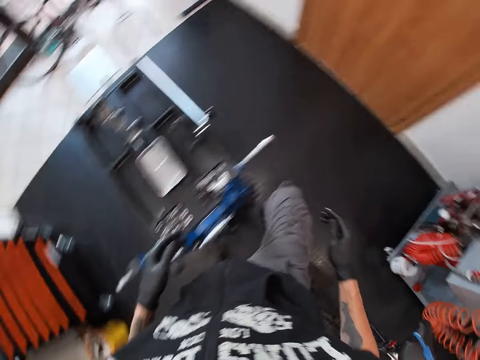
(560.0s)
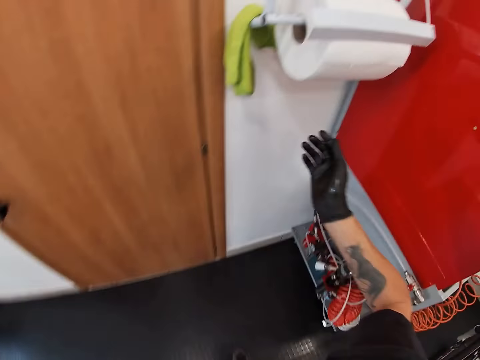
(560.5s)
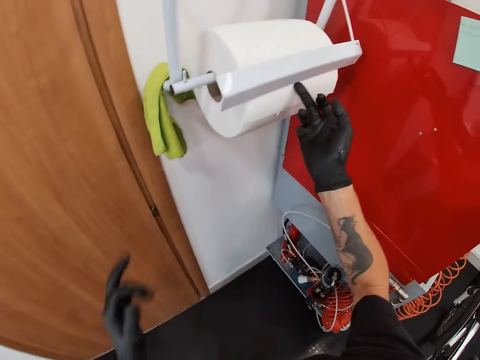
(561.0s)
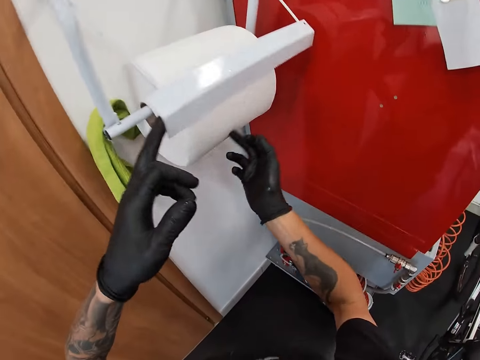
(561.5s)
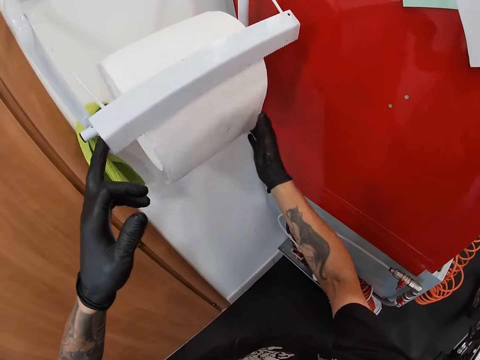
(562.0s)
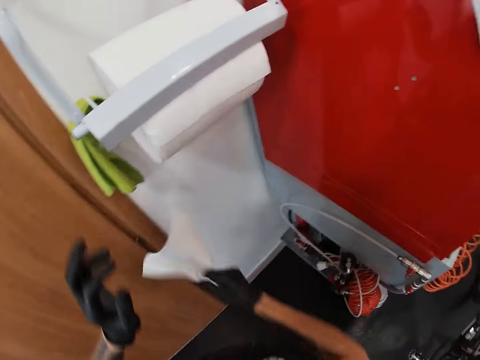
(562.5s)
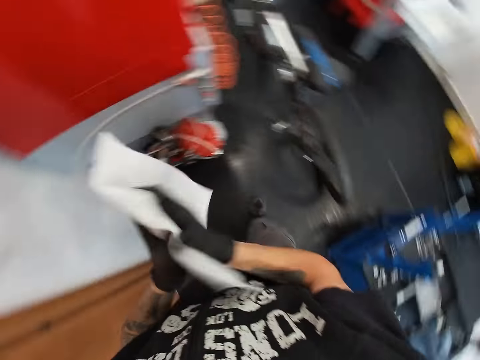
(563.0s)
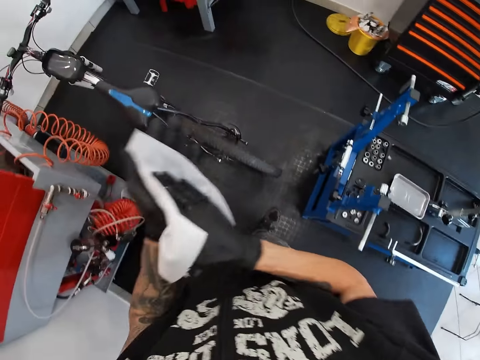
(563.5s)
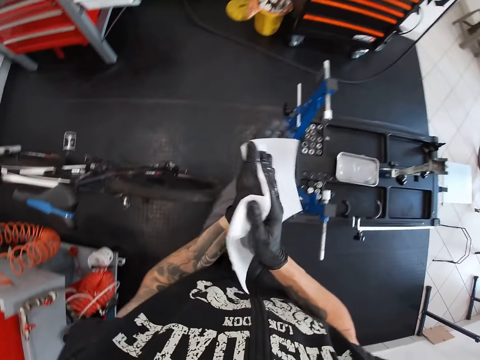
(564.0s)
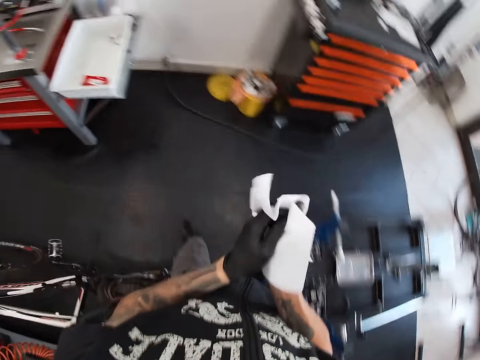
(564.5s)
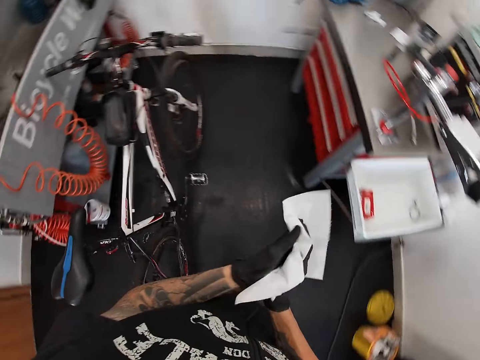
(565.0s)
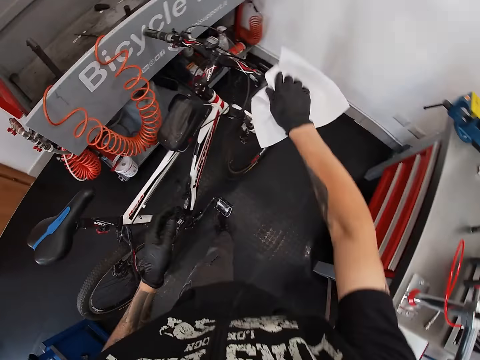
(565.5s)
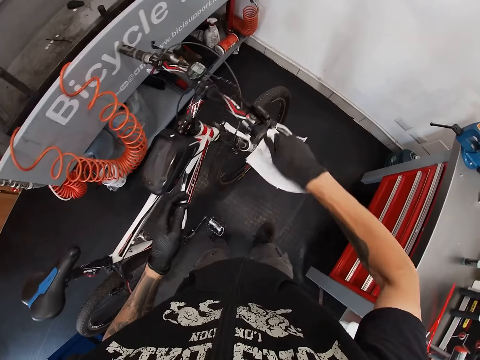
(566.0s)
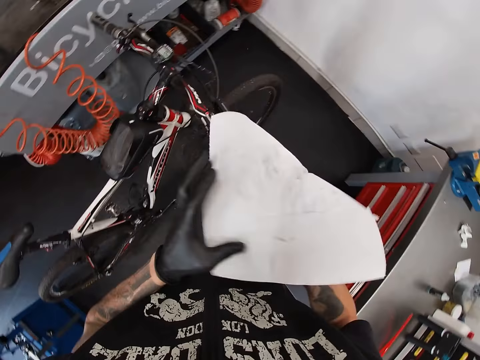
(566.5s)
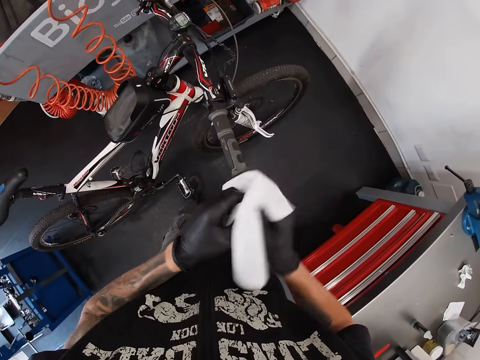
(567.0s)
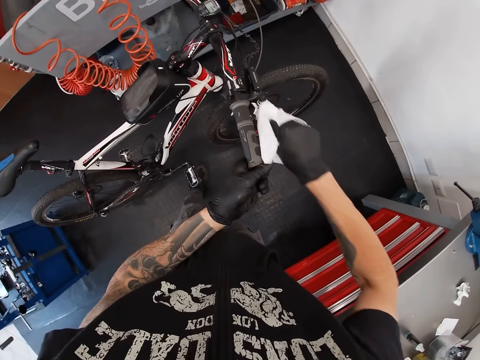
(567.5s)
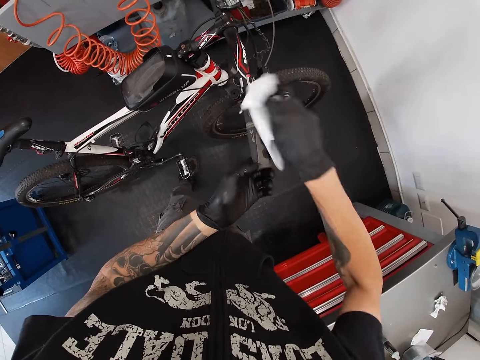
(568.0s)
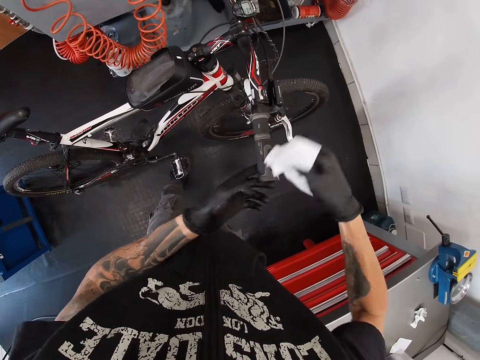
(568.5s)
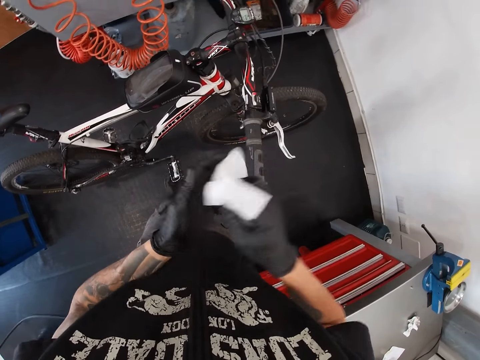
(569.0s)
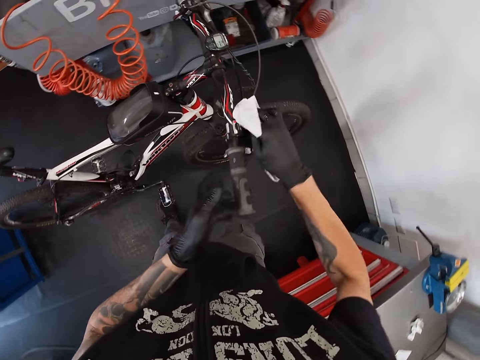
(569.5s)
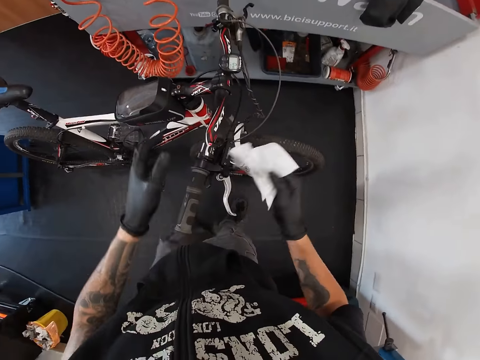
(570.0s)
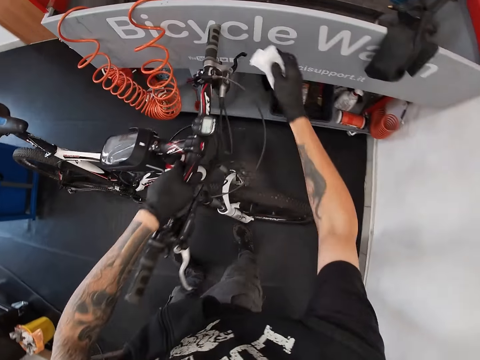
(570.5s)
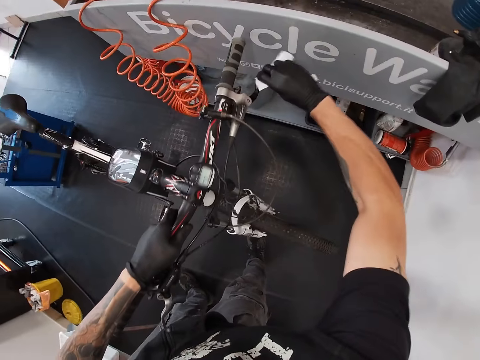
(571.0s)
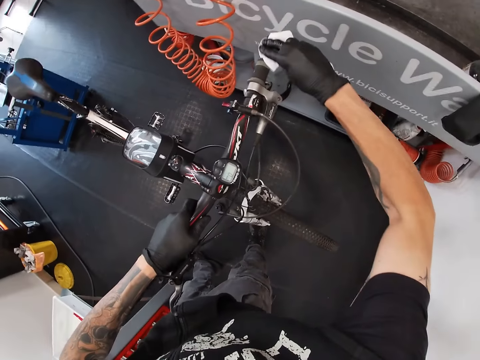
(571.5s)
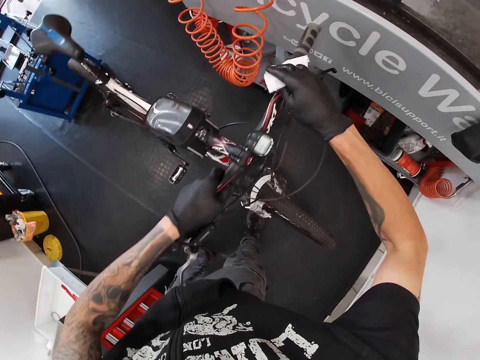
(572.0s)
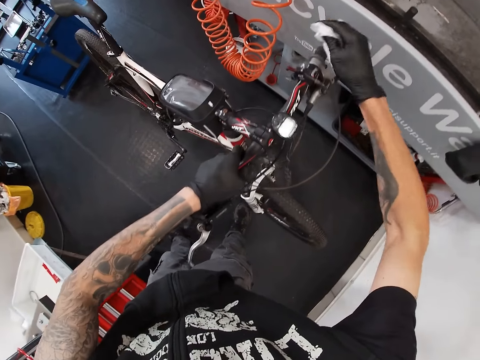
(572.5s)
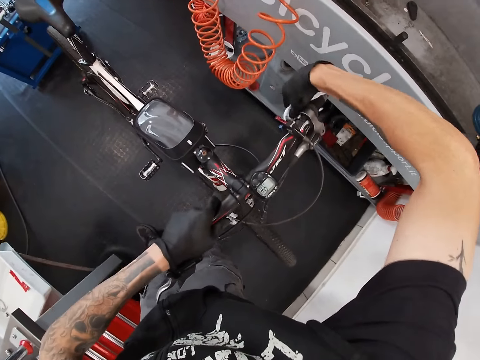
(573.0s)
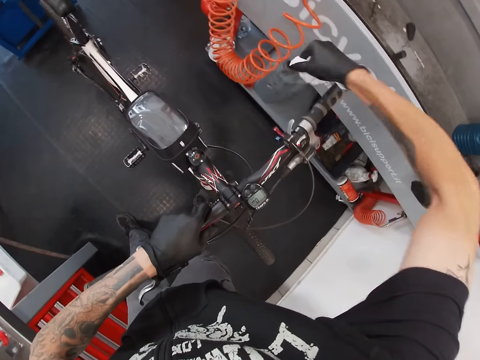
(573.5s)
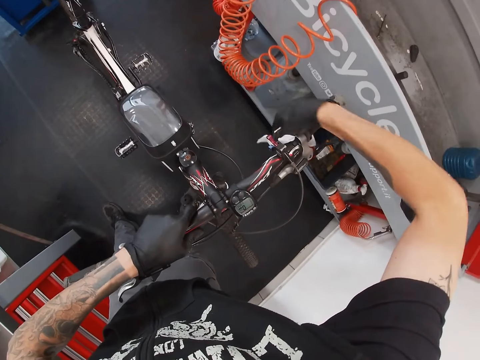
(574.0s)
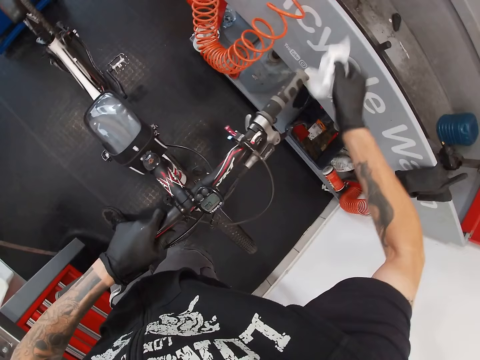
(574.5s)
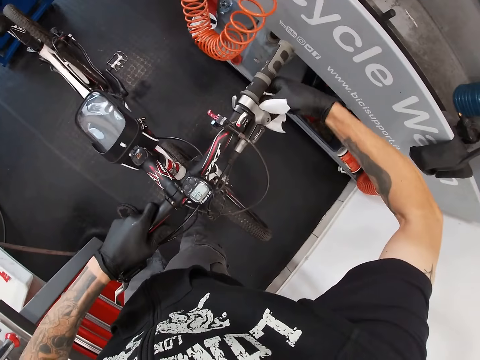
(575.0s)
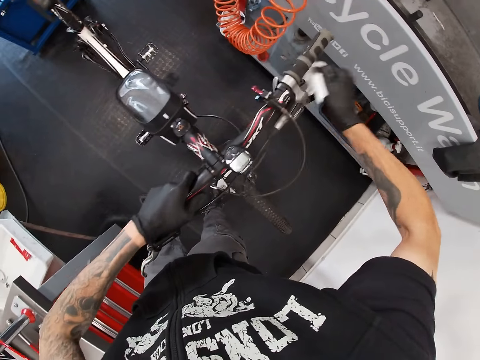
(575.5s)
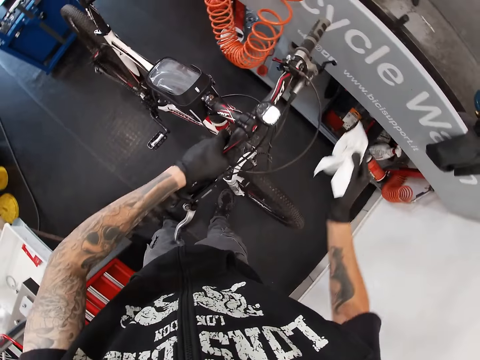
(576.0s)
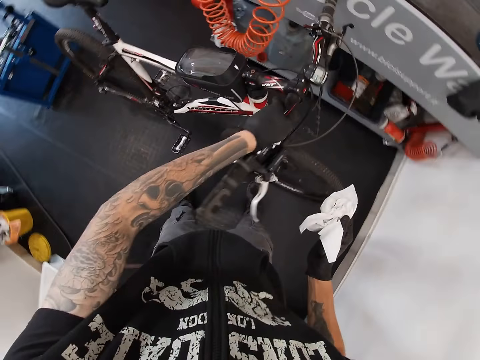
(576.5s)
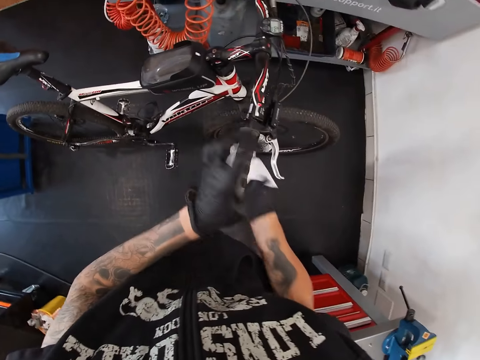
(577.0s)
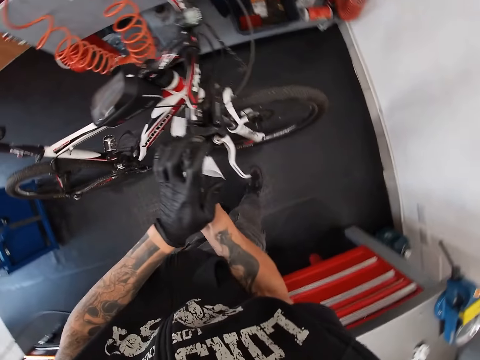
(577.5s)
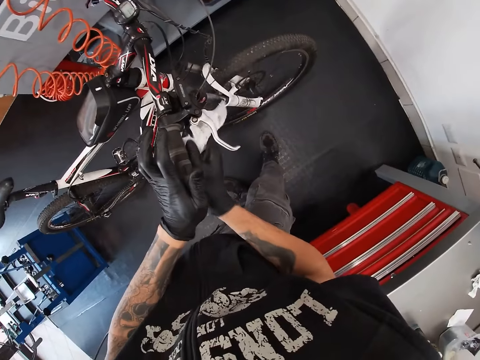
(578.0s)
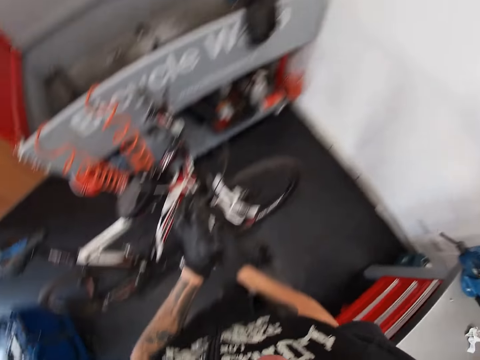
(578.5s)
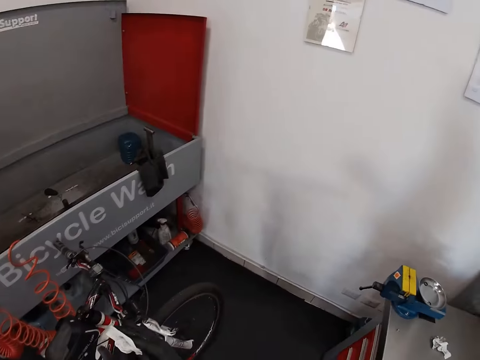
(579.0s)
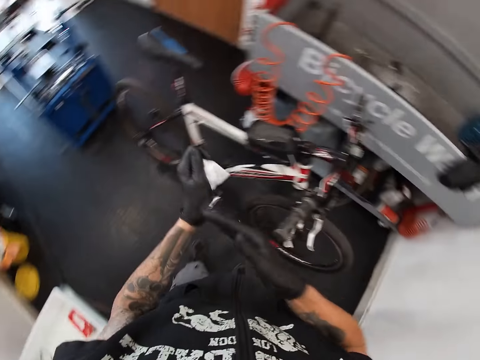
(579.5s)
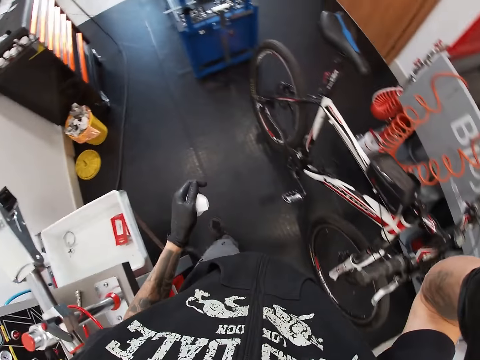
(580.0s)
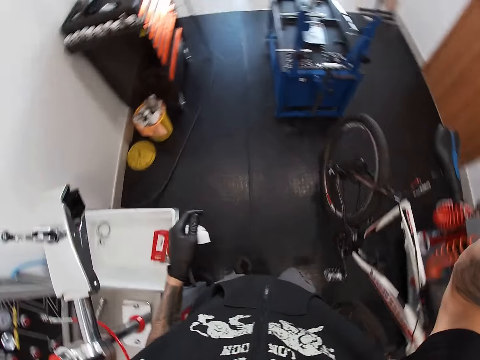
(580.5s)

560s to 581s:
The camera wearer moves around the room. He holds the tissue. He rolls the tissue paper on a wall with his hands. He tears out the tissue paper on the wall with his right hand. He flattens the tissue paper with his hands. He wipes his hands. He moves around the room. He cleans the bicycle with the tissue paper in his right hand. He holds the tissue paper with his left hand. He wipes his hands and fixes his camera.
